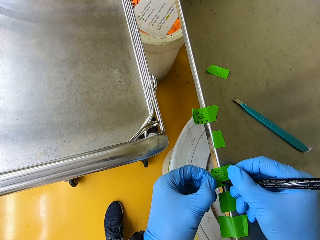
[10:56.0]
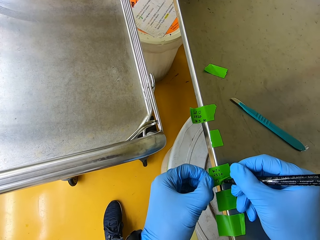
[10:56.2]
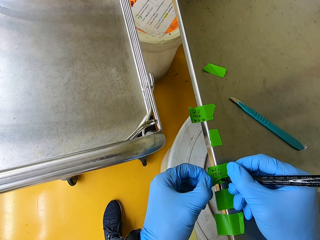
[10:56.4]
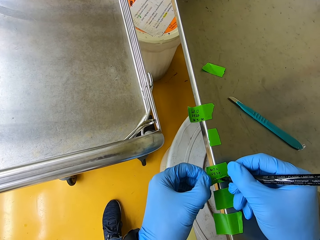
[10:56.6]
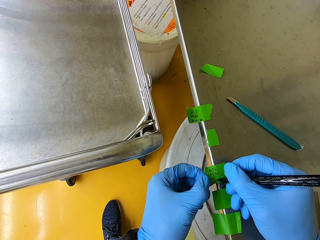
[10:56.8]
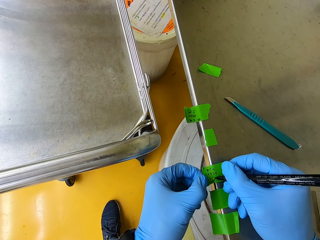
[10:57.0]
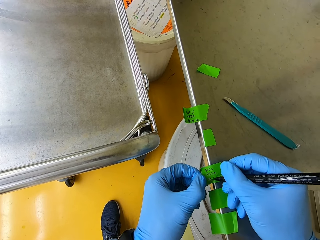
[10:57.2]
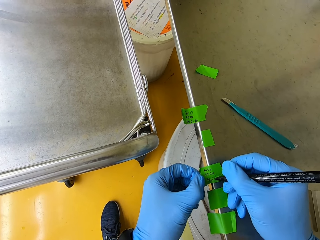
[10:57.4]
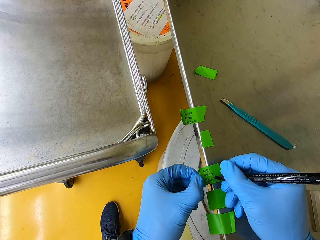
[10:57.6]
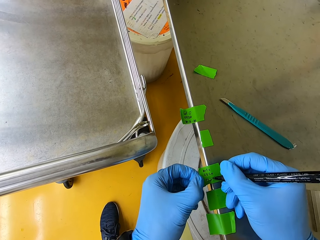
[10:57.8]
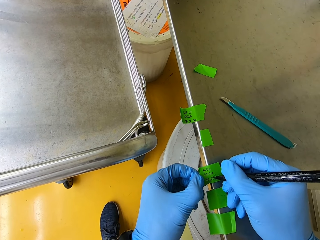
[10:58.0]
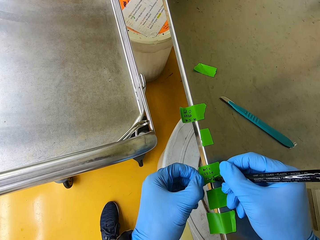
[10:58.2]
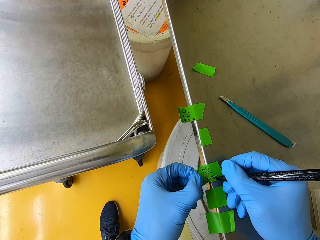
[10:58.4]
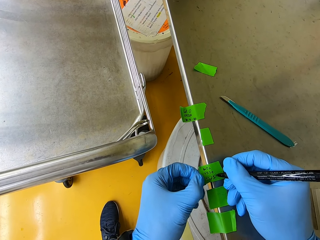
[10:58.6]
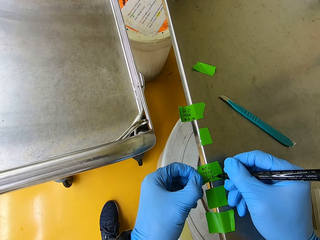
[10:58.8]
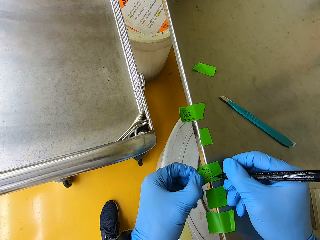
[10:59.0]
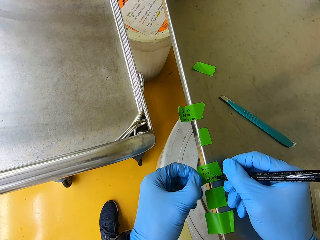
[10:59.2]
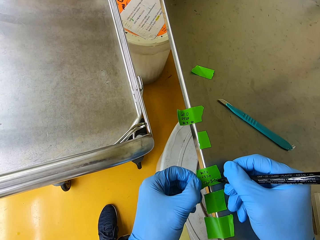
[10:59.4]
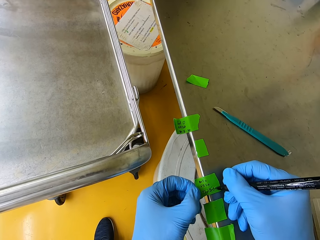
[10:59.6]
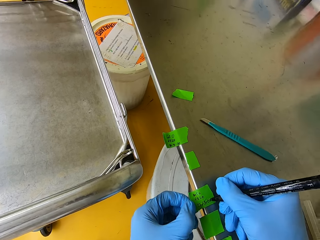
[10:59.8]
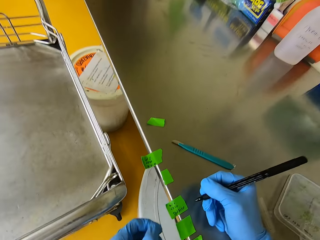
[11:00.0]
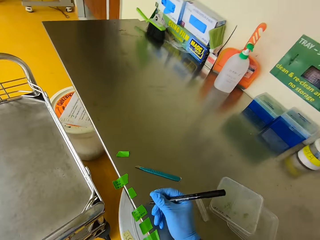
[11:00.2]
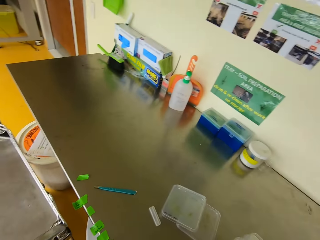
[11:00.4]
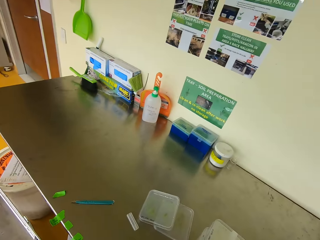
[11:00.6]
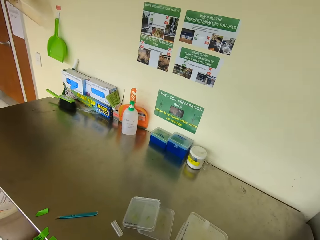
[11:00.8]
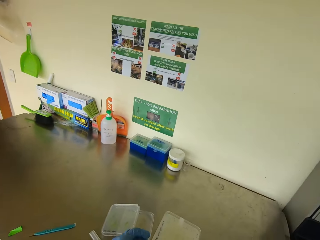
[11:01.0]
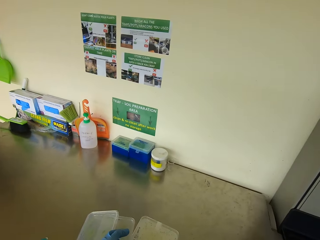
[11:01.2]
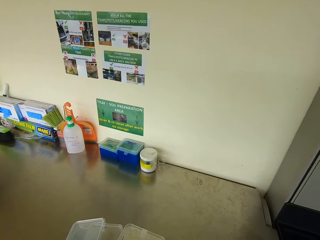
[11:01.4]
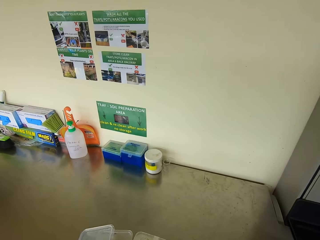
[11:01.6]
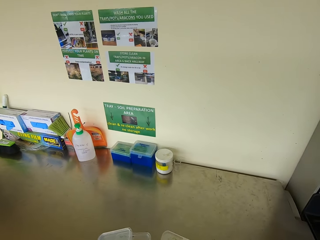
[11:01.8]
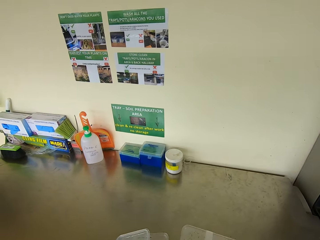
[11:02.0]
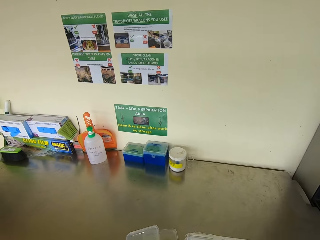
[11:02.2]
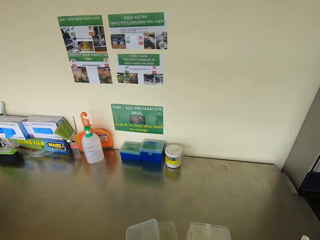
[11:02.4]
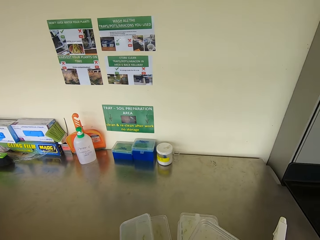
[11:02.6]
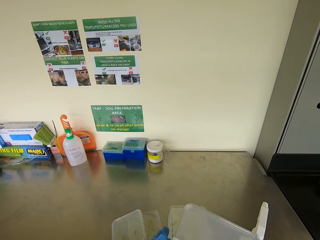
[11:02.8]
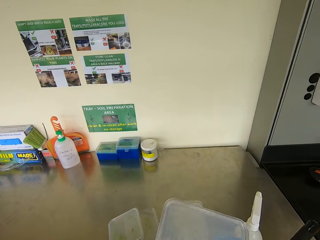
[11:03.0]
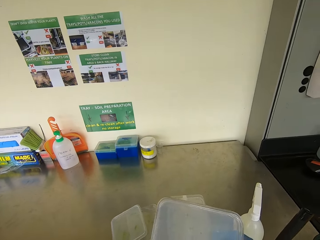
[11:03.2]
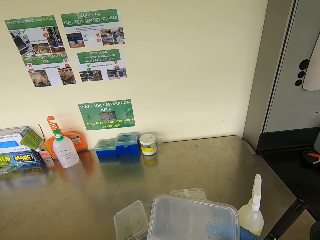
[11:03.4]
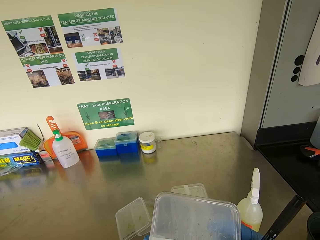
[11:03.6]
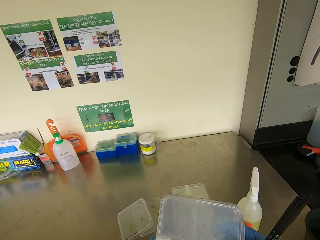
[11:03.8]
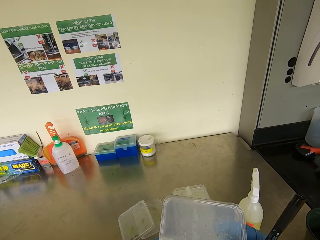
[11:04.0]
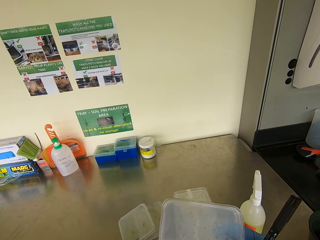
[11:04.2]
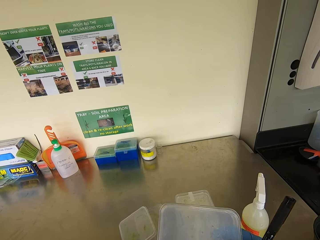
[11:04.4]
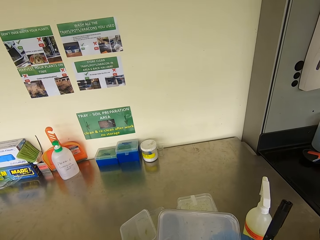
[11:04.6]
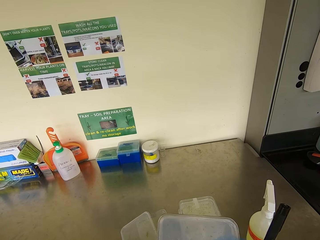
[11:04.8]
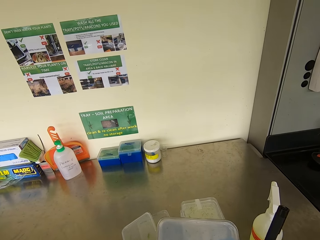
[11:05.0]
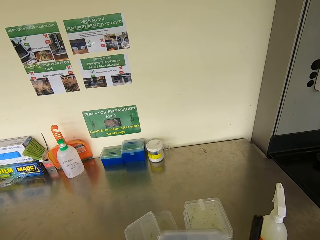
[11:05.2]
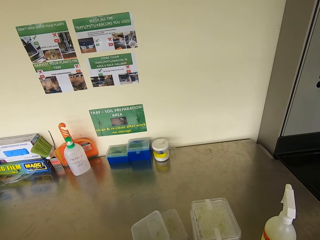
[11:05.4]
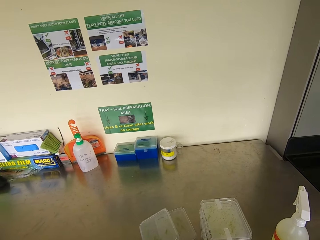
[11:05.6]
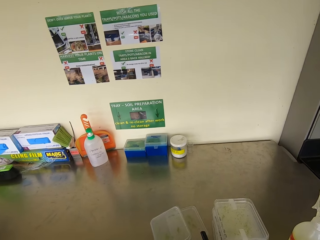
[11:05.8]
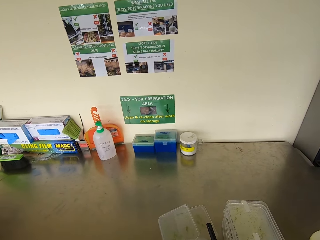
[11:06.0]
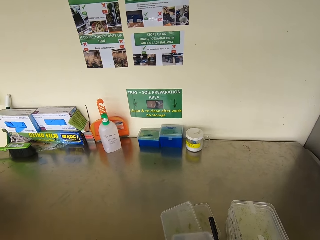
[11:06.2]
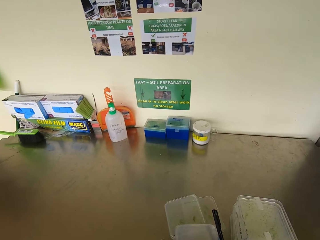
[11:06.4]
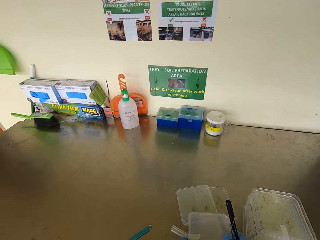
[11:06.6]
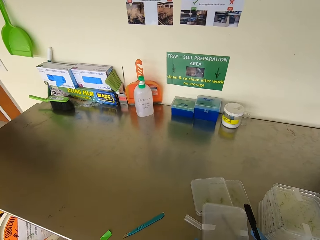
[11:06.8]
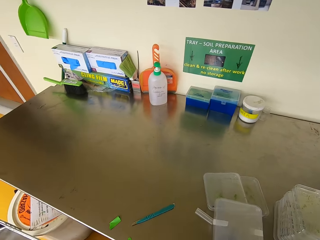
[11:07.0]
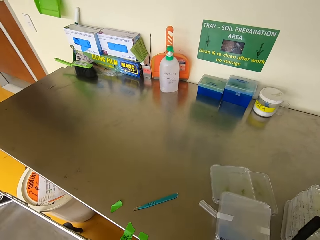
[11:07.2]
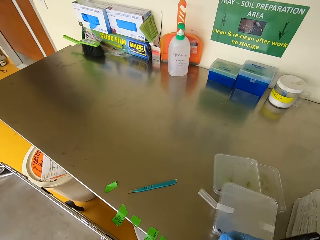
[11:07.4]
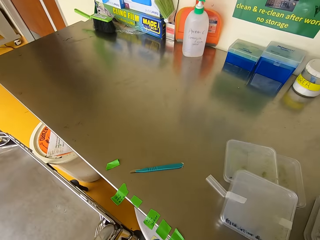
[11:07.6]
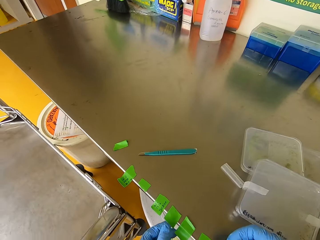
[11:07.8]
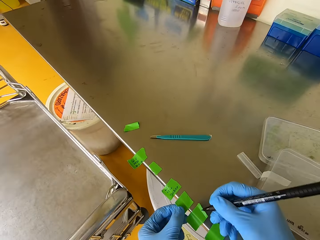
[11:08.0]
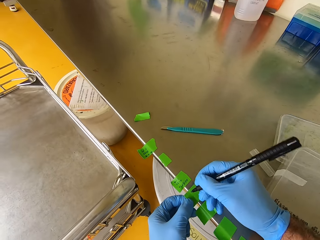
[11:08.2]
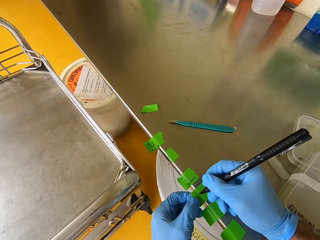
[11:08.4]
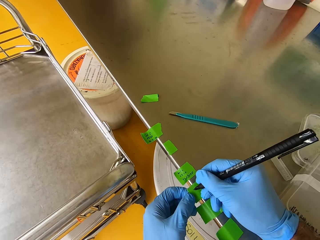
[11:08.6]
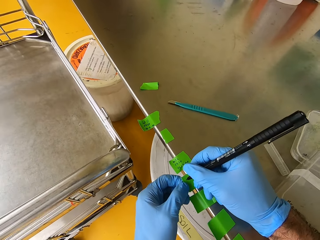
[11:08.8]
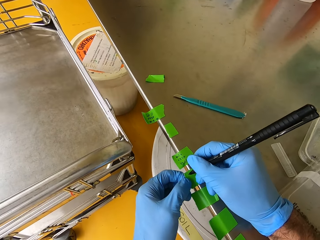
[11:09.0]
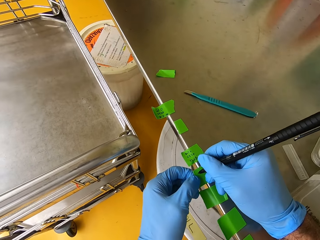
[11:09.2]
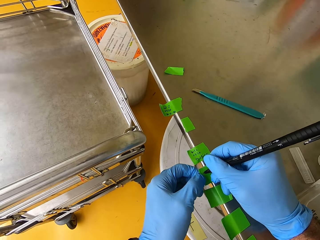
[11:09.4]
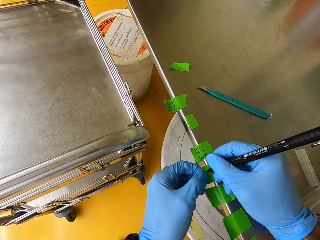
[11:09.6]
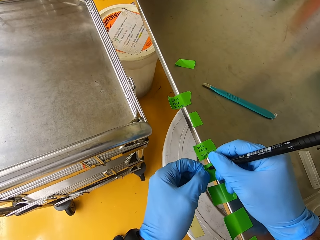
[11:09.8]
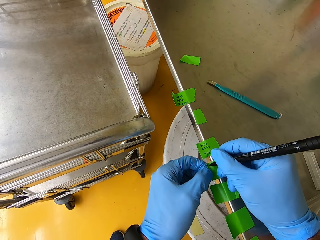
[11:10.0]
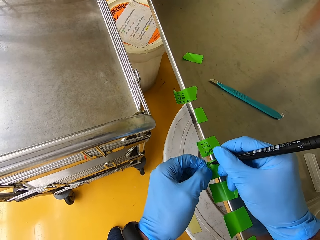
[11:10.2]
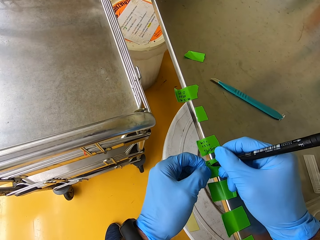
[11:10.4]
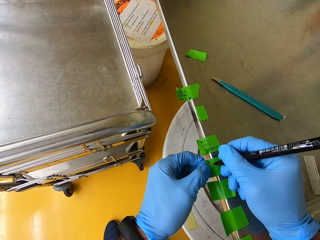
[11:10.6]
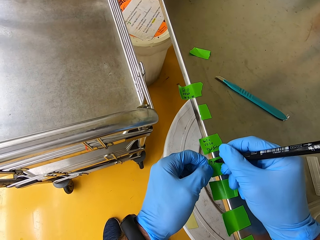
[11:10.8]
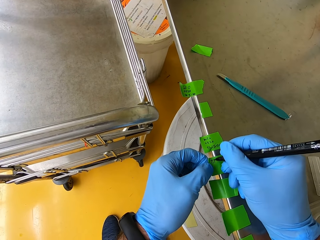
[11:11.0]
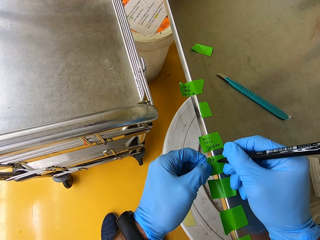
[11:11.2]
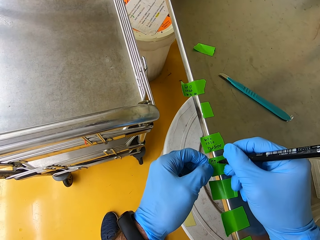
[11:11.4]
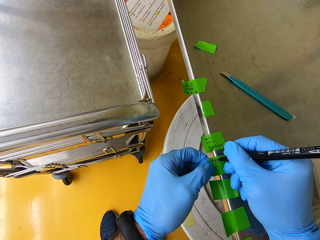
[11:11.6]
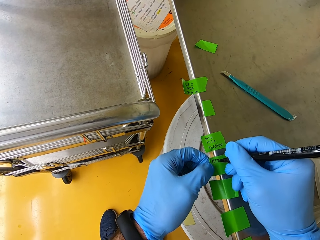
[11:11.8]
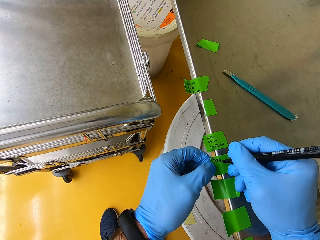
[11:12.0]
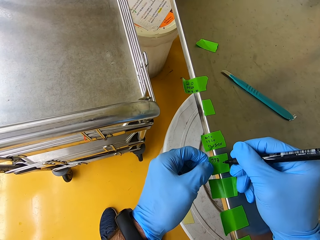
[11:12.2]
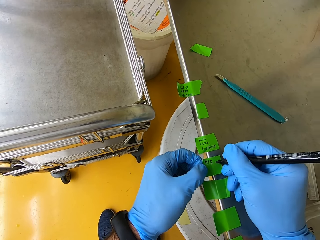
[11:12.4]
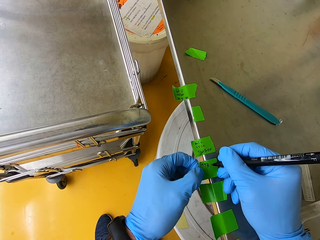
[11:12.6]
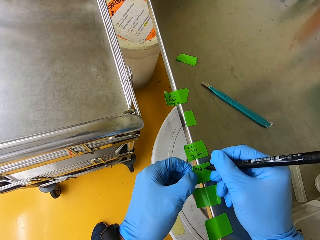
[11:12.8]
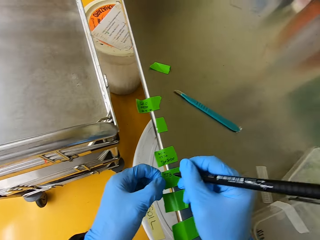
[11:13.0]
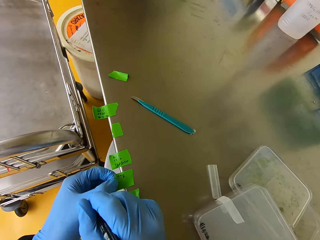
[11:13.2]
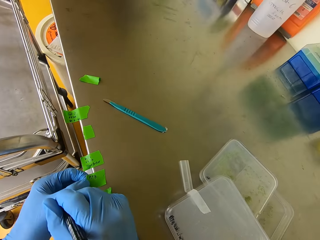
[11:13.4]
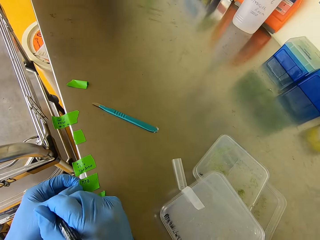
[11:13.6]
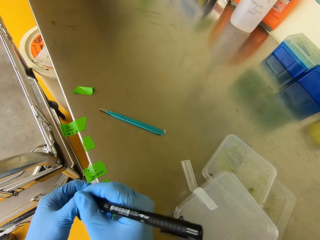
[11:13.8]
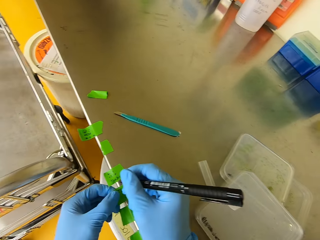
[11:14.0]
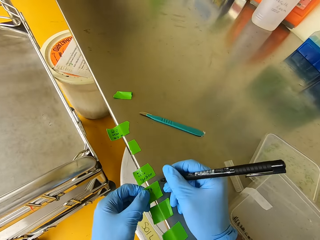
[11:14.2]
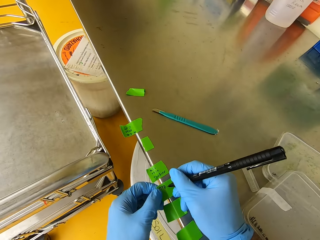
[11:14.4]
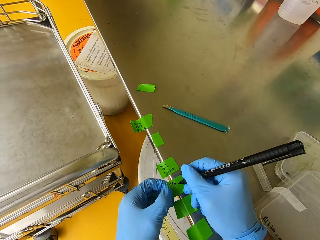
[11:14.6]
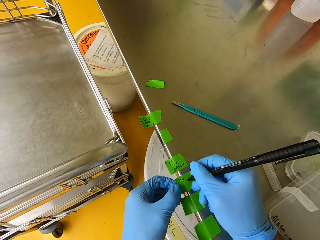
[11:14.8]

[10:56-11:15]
The camera wearer lifts a hand. They check on the seedling container. They lift a case. They label the Plant Tie Tape.

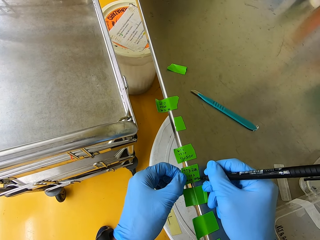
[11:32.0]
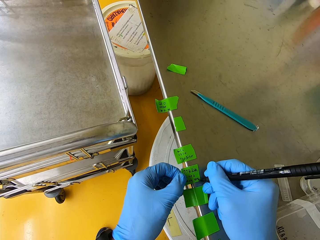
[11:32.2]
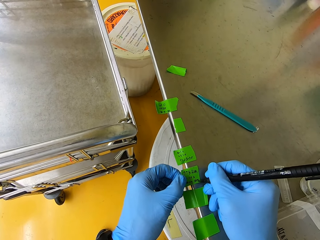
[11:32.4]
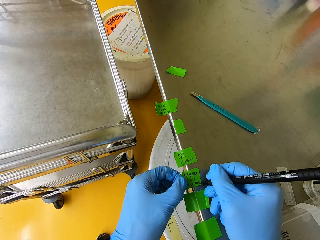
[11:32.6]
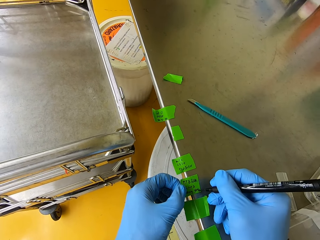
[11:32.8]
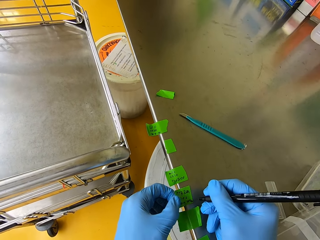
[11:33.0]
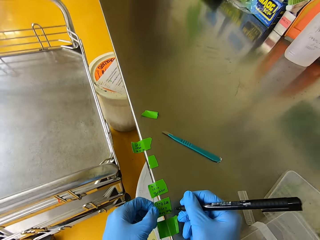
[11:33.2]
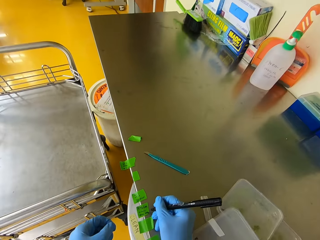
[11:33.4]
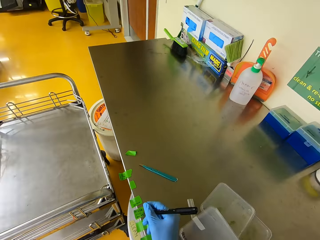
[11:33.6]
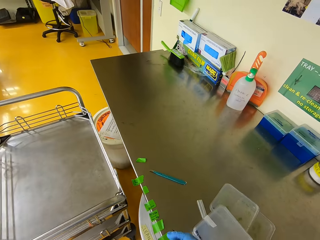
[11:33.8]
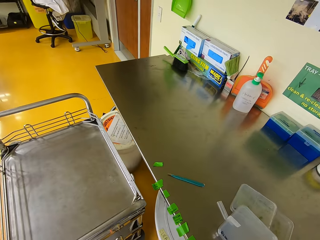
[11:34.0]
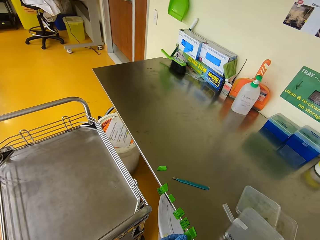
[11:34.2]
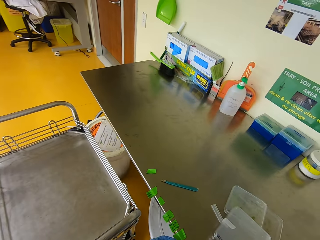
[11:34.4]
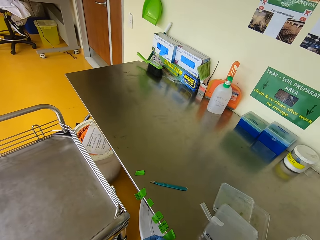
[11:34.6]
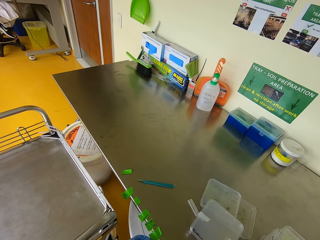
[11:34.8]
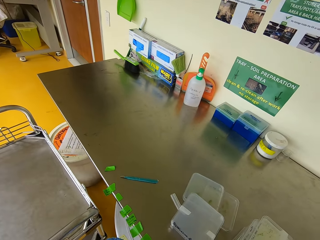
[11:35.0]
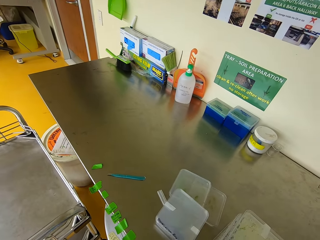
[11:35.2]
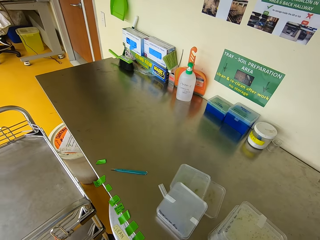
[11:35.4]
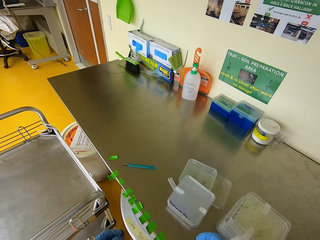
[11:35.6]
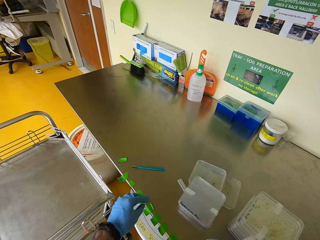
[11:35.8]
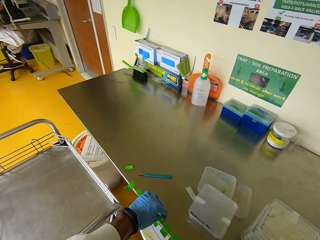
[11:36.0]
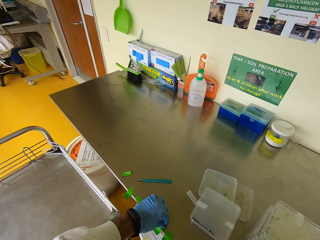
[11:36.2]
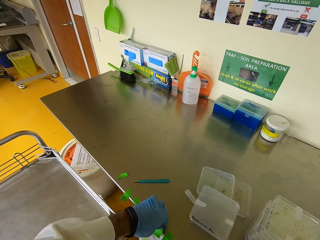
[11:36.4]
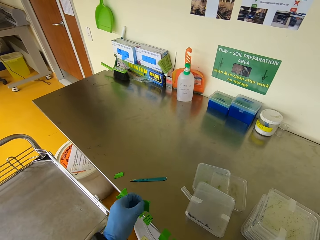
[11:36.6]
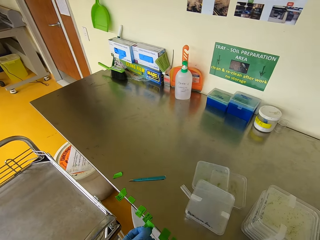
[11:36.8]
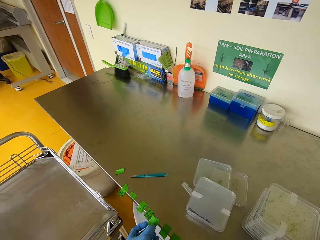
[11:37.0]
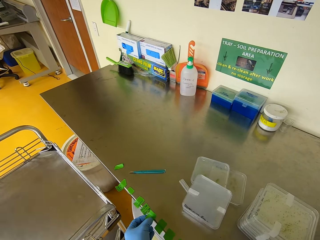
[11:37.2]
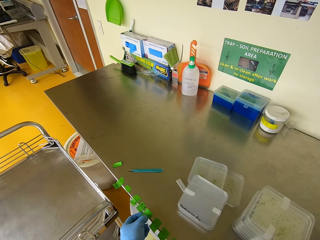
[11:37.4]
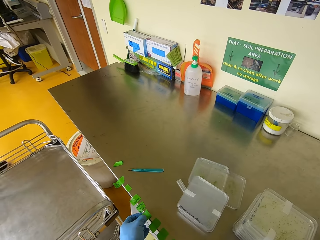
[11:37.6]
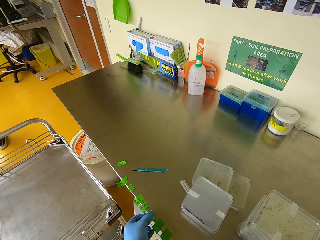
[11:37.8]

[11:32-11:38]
The camera wearer lifts a hand. They pick up the Plant Tie Tape.
